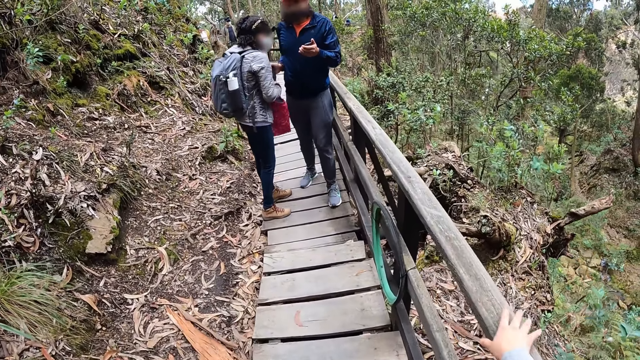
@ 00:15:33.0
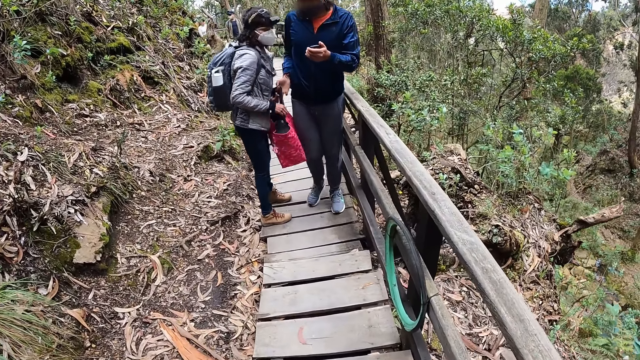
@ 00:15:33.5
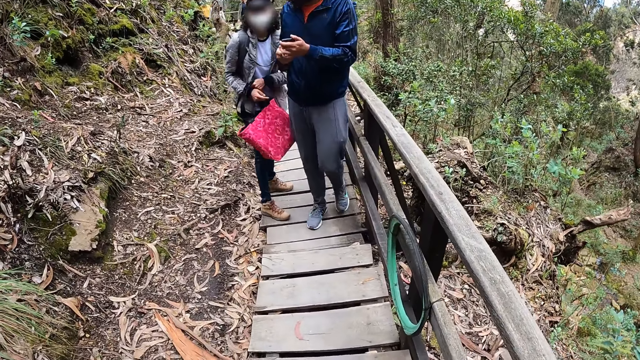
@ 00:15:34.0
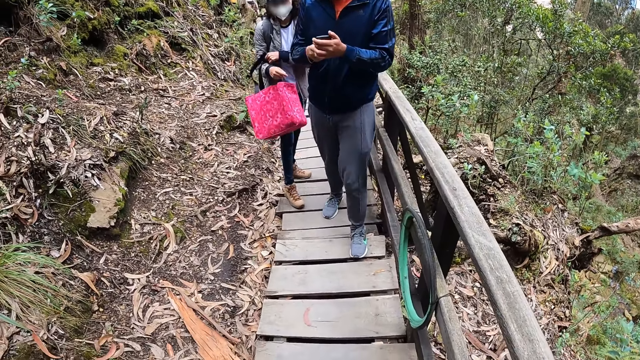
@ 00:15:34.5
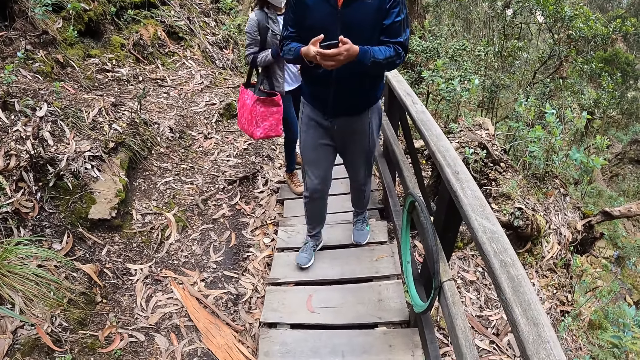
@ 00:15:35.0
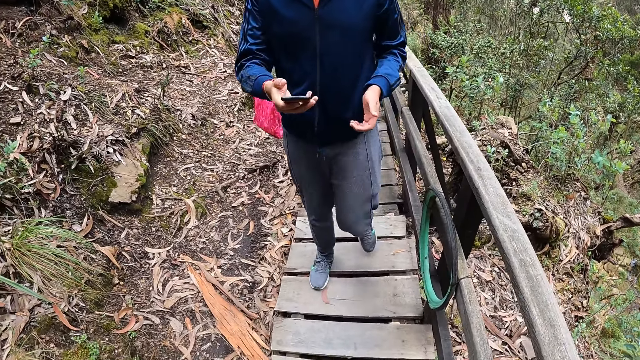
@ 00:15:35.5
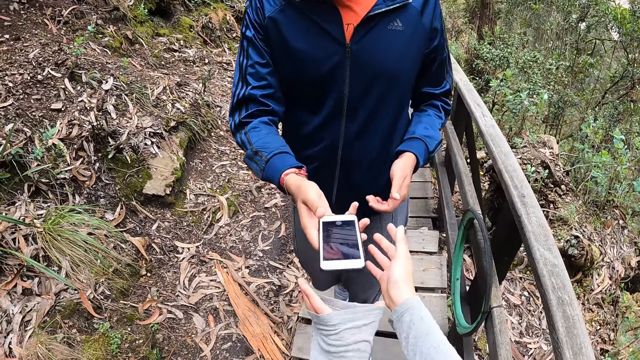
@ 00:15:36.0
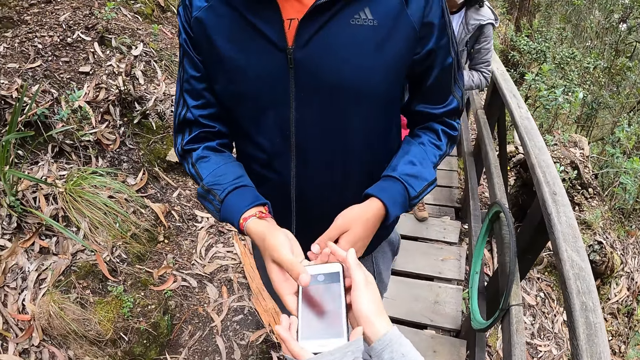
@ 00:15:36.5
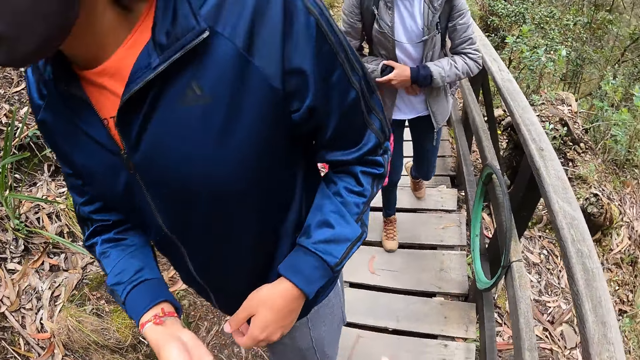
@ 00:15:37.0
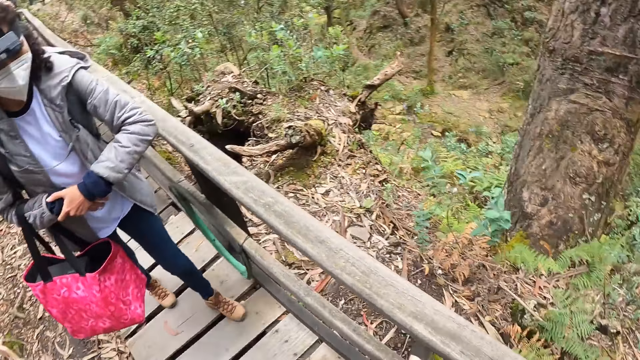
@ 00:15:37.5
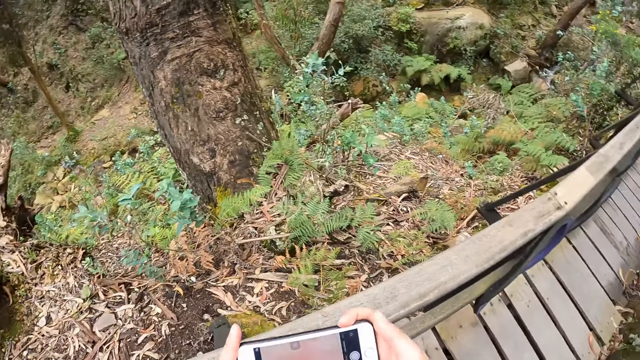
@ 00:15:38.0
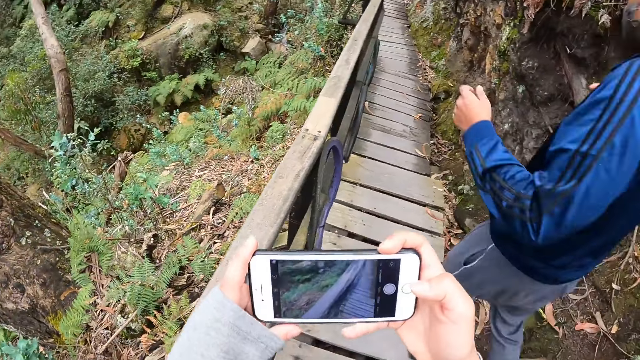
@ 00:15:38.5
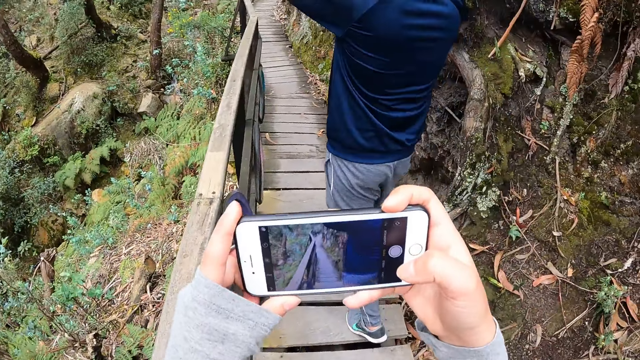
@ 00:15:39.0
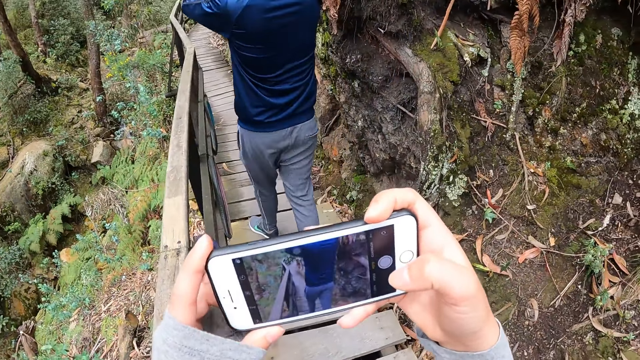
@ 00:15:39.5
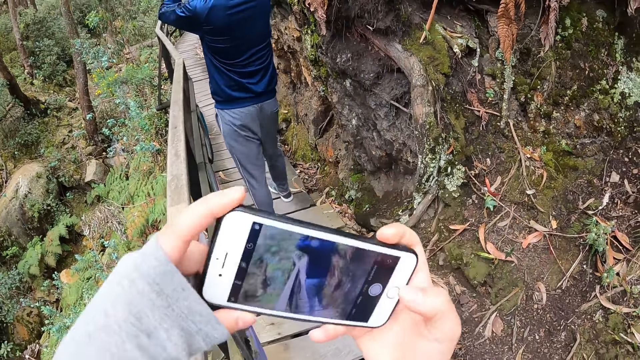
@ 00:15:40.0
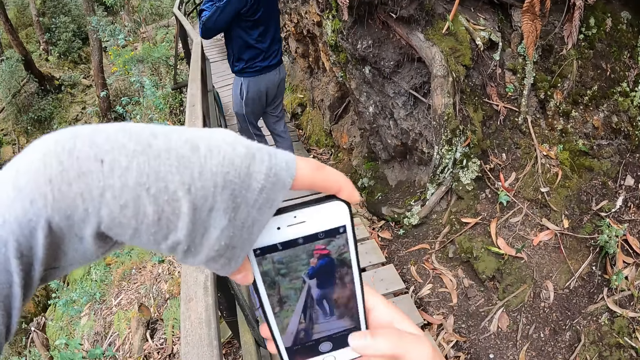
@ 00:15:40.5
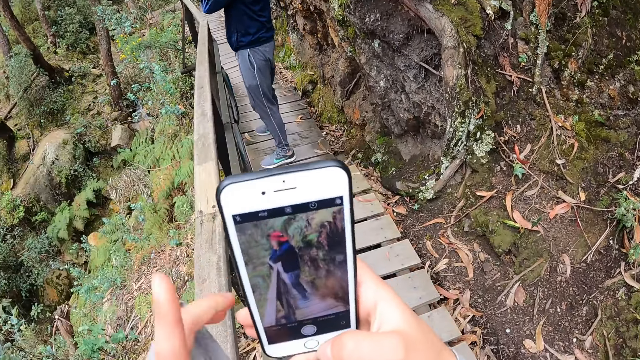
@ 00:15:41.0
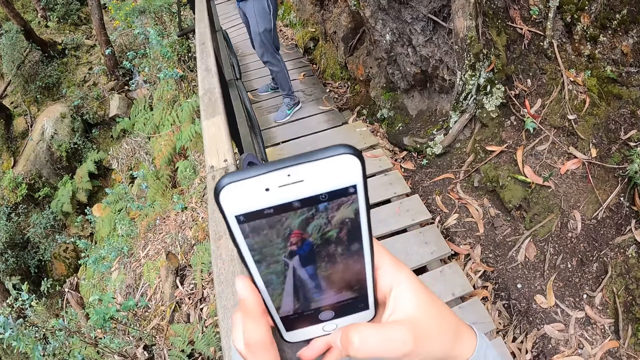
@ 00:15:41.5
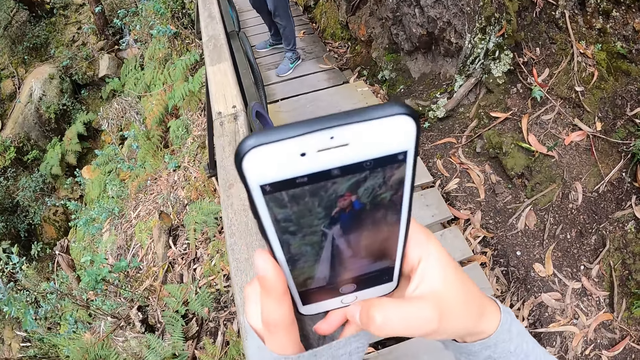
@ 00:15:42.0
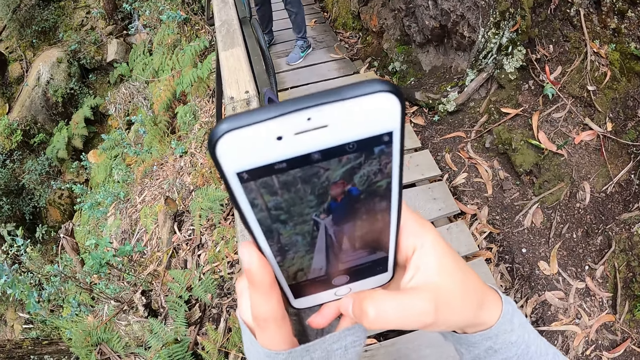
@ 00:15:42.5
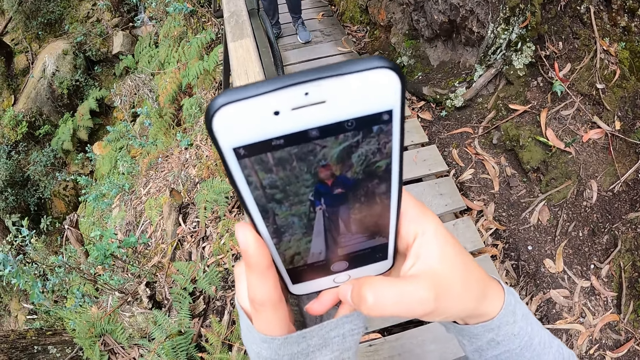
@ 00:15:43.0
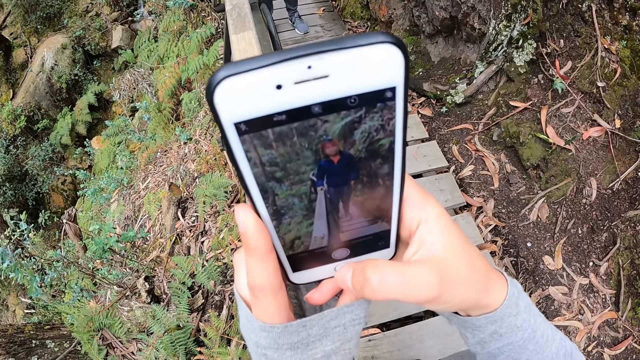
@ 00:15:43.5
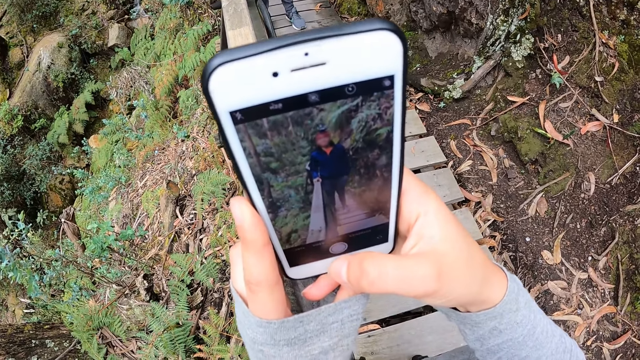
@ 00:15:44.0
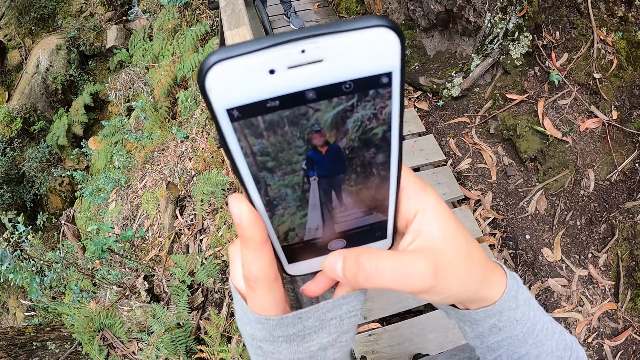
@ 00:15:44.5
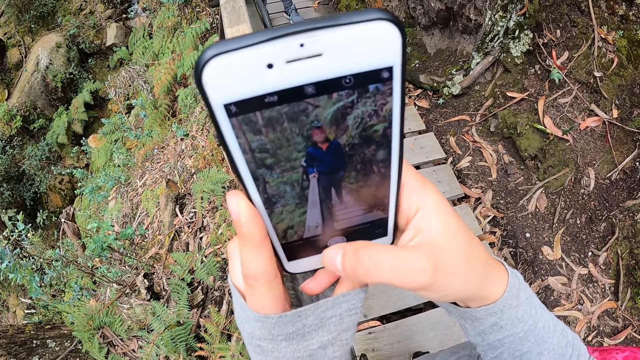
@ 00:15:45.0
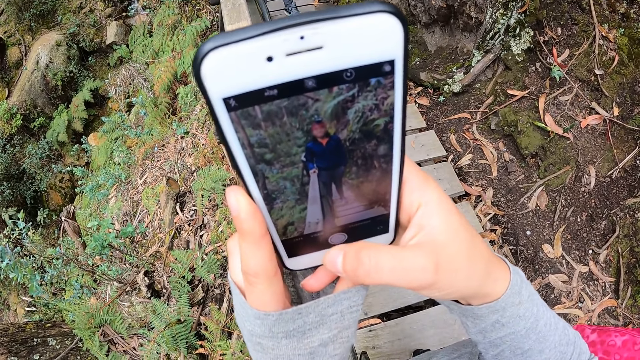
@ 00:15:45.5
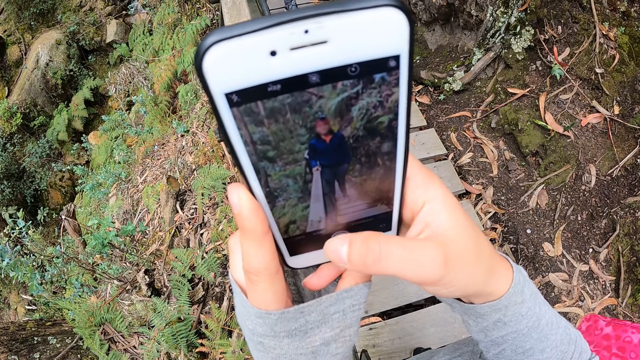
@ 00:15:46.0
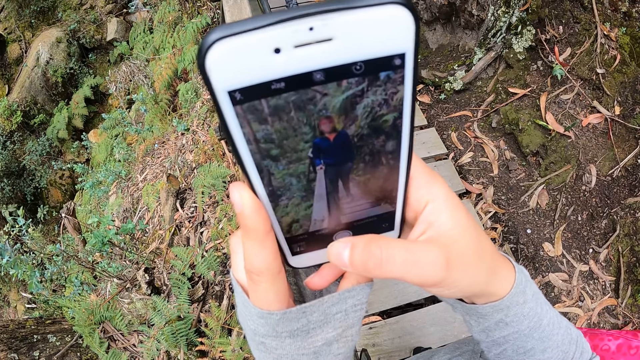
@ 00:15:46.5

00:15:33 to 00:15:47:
The camera wearer looks around and touches the wood. They take a phone from a man with both hands. The man walks. The camera wearer looks around. They operate the phone with both hands. They hold the phone. The man walks. The camera wearer turns the phone. The man walks. The camera wearer takes a picture with the phone.

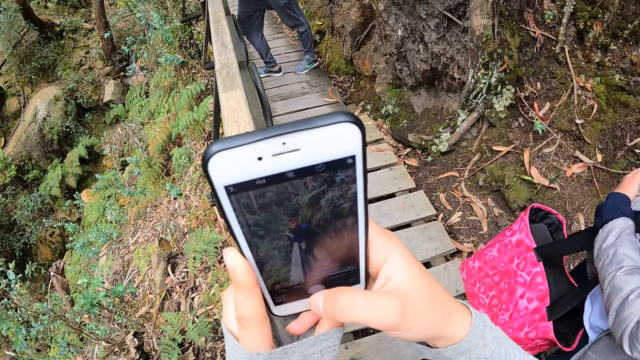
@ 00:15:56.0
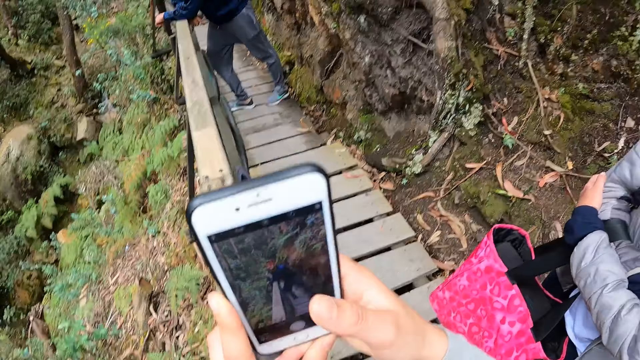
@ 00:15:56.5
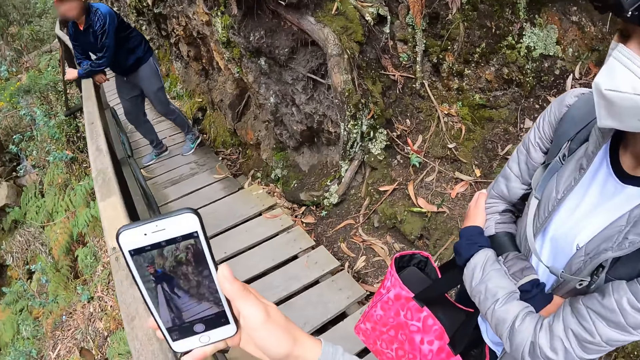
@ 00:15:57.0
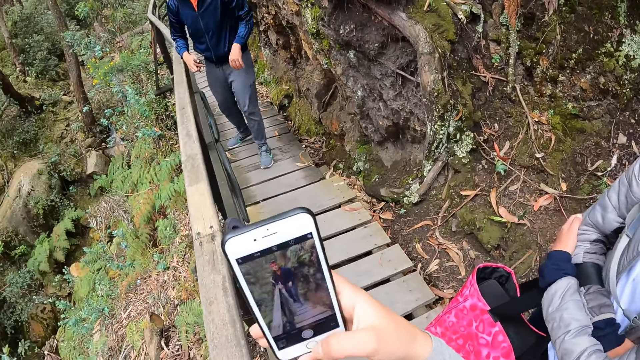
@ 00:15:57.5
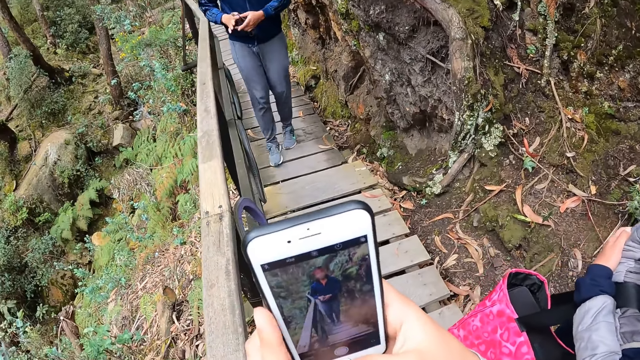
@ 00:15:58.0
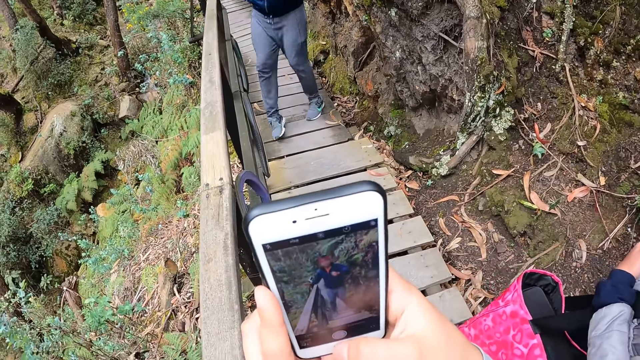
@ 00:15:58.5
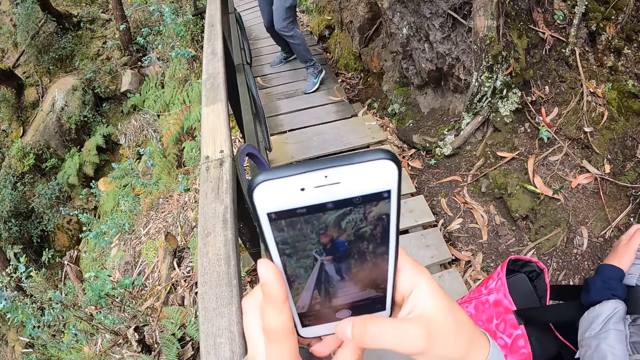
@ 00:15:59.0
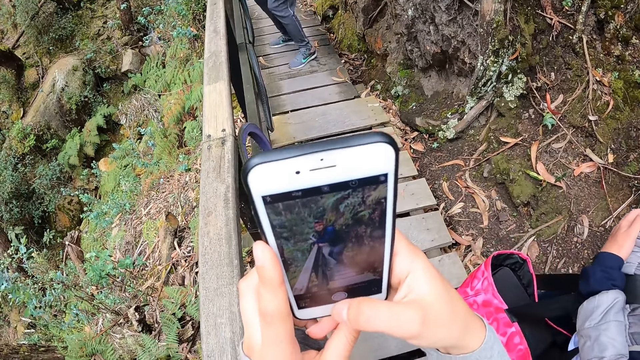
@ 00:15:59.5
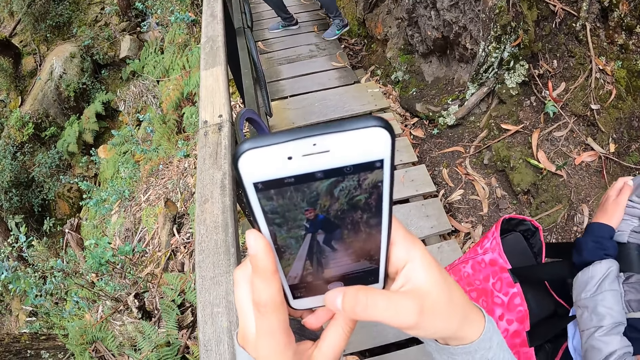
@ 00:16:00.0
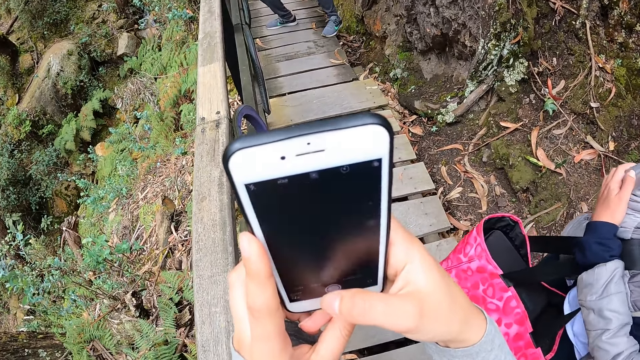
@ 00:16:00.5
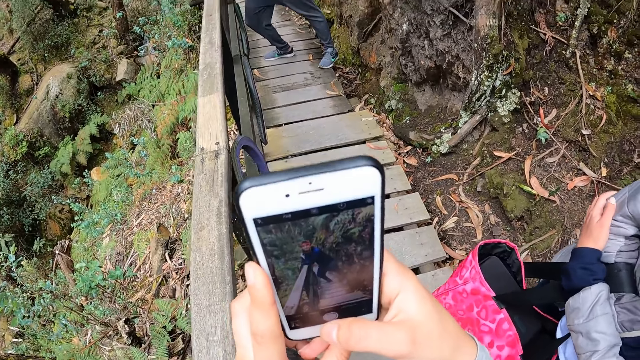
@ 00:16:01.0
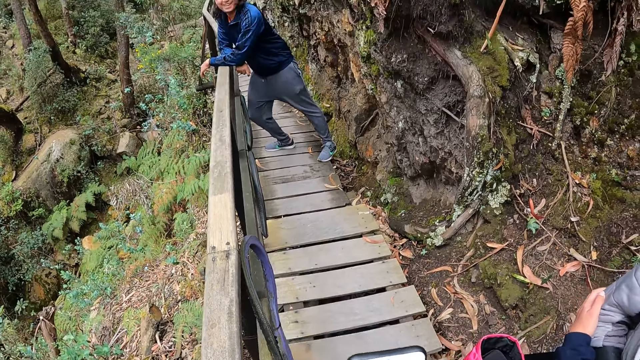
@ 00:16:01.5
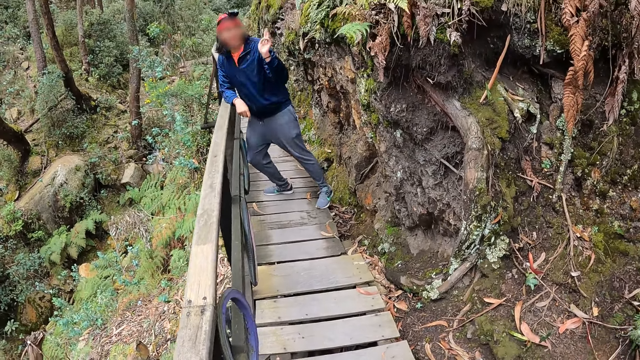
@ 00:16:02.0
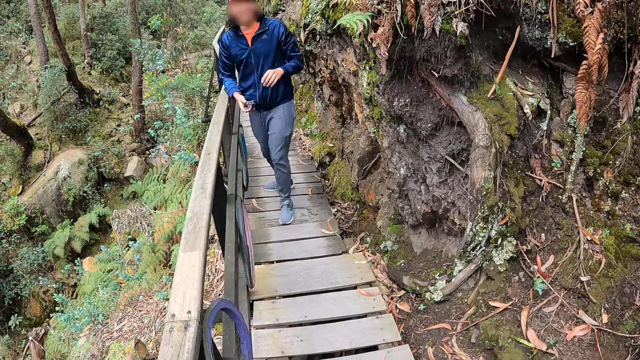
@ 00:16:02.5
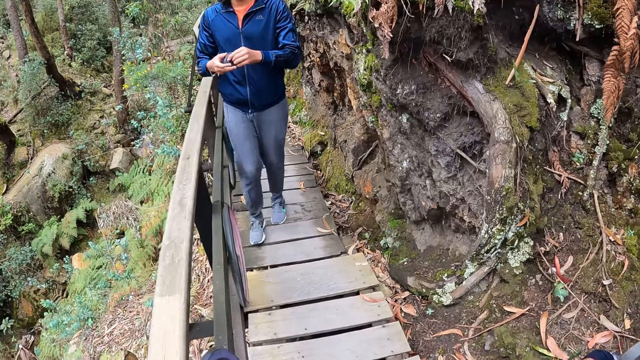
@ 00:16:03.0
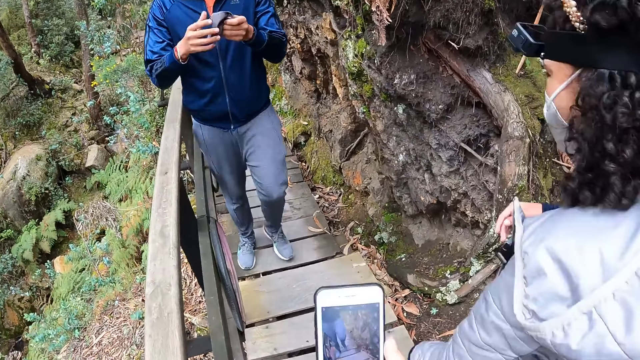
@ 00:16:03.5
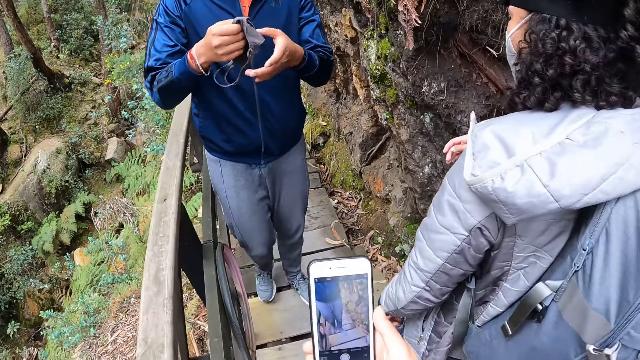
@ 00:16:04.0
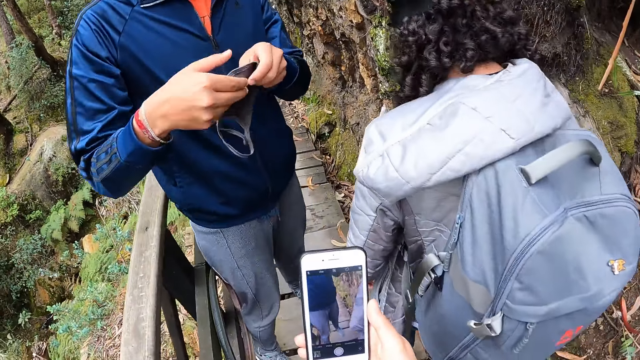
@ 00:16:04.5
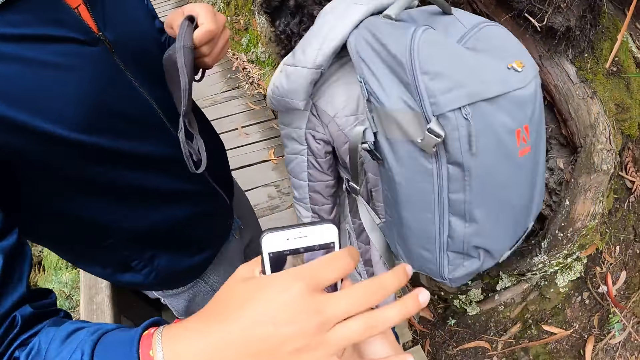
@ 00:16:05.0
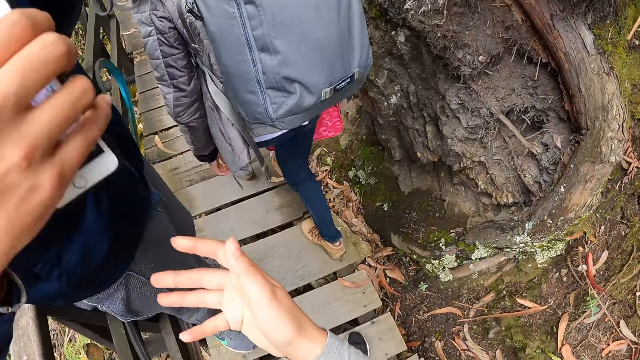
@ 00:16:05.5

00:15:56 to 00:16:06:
The camera wearer takes a picture with the phone. A man walks. The man lifts the hand up. The camera wearer looks around. The man walks. The man holds the mask. The man takes the phone from the camera wearer with his right hand. The camera wearer walks.
